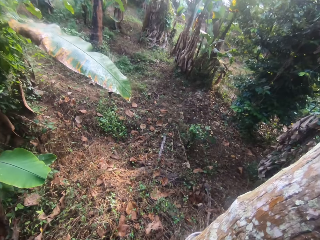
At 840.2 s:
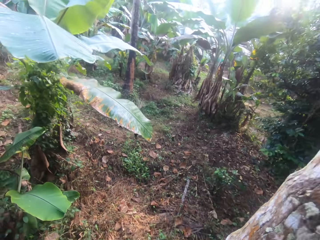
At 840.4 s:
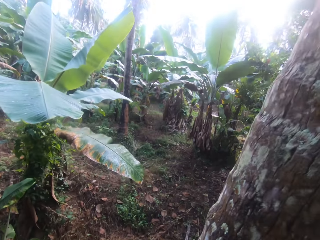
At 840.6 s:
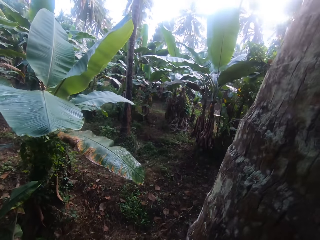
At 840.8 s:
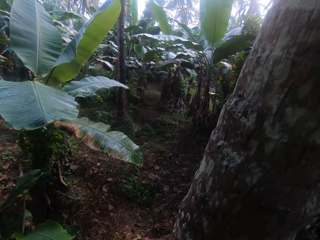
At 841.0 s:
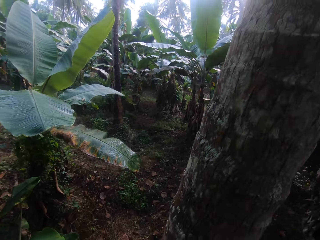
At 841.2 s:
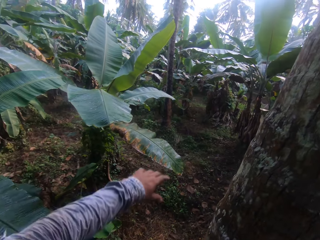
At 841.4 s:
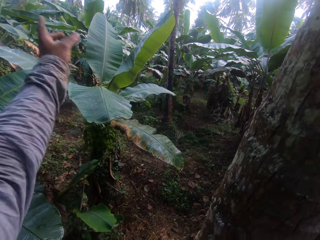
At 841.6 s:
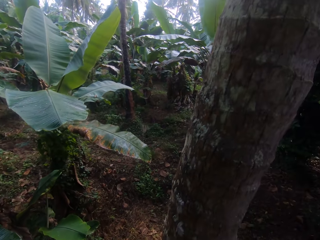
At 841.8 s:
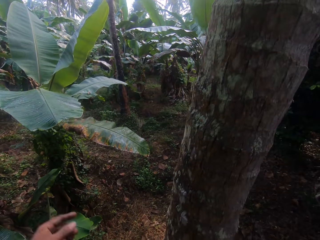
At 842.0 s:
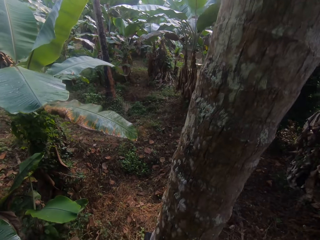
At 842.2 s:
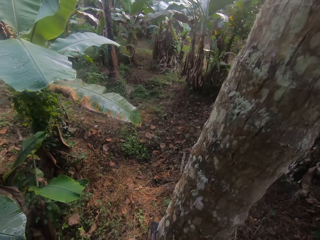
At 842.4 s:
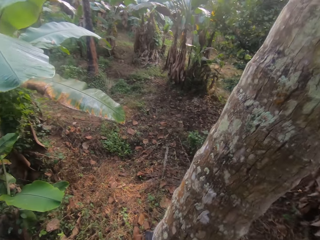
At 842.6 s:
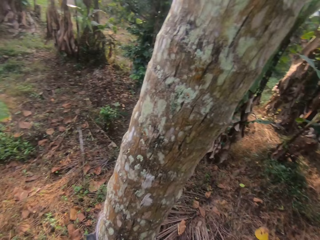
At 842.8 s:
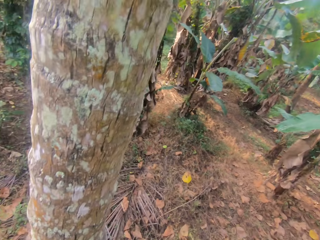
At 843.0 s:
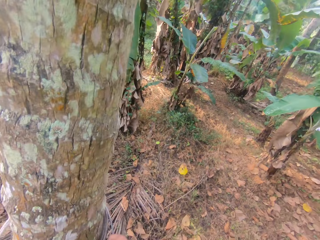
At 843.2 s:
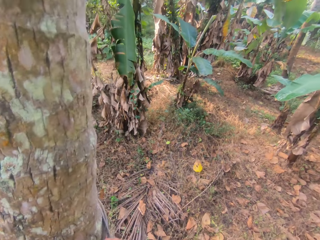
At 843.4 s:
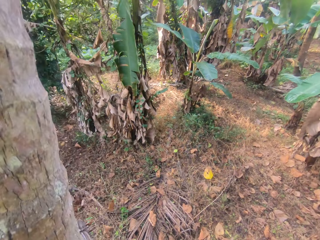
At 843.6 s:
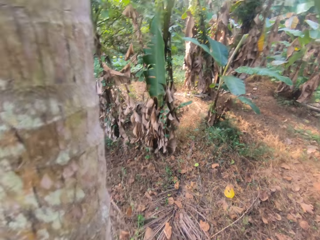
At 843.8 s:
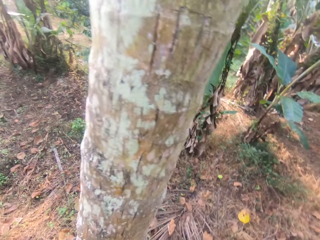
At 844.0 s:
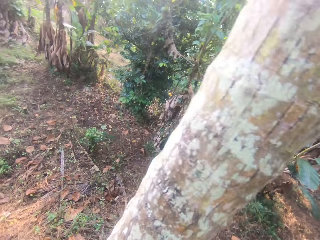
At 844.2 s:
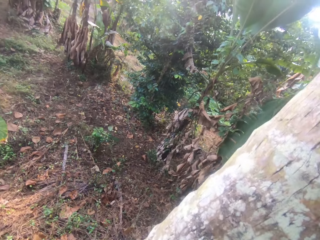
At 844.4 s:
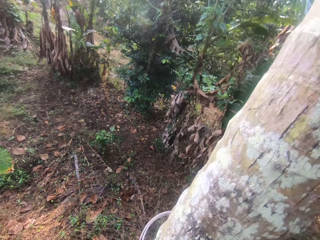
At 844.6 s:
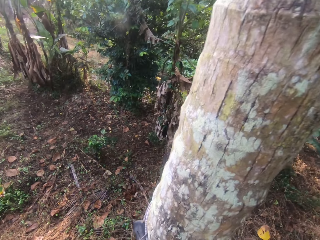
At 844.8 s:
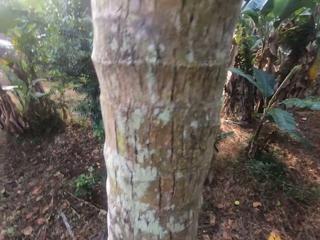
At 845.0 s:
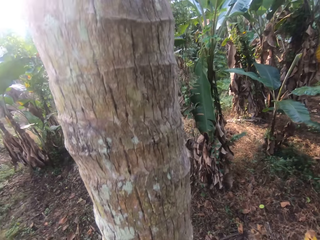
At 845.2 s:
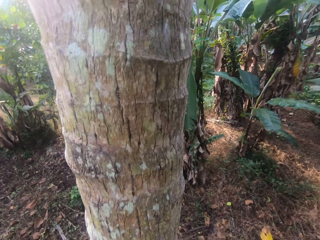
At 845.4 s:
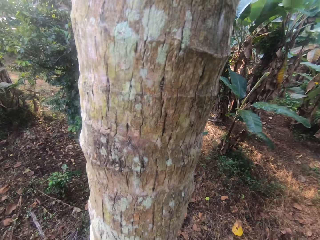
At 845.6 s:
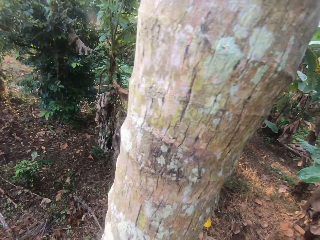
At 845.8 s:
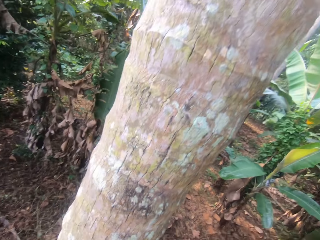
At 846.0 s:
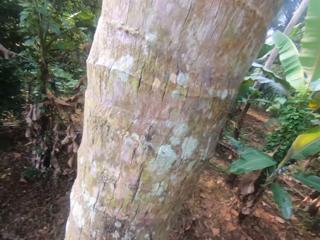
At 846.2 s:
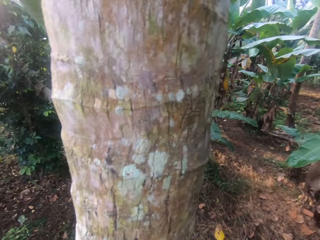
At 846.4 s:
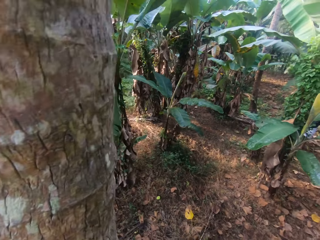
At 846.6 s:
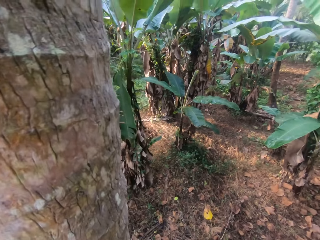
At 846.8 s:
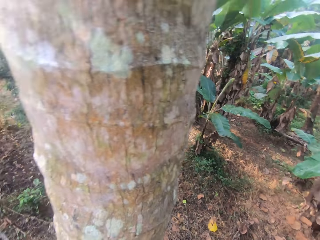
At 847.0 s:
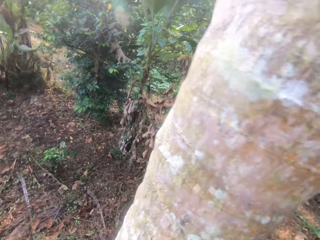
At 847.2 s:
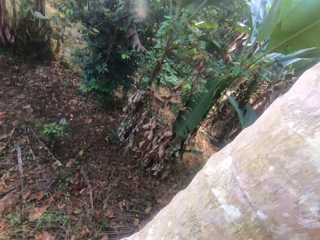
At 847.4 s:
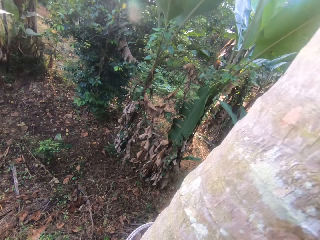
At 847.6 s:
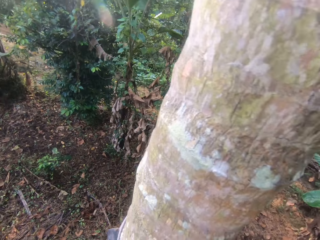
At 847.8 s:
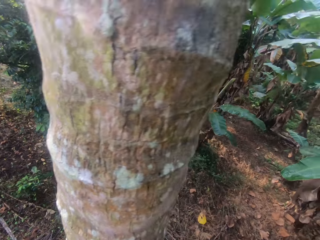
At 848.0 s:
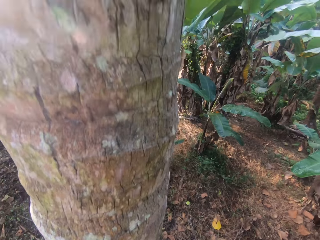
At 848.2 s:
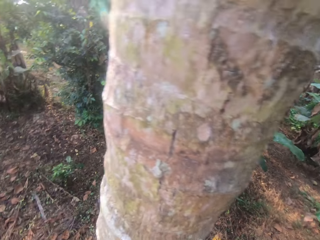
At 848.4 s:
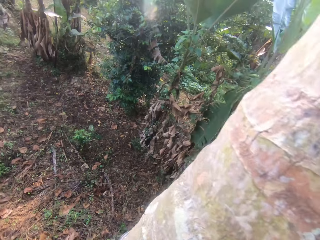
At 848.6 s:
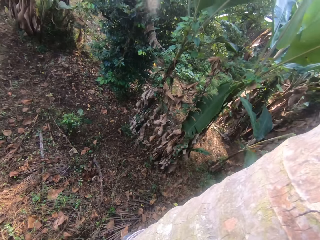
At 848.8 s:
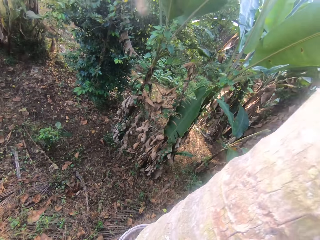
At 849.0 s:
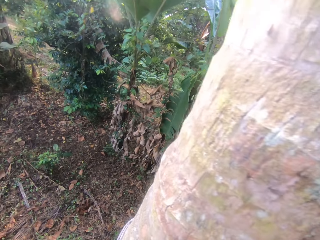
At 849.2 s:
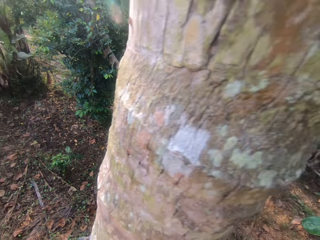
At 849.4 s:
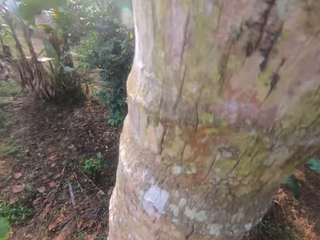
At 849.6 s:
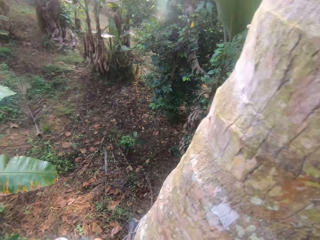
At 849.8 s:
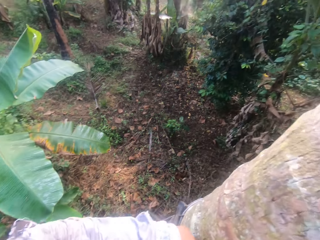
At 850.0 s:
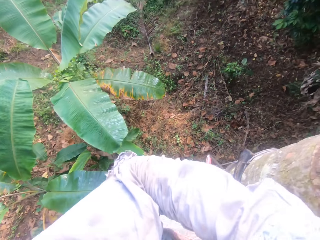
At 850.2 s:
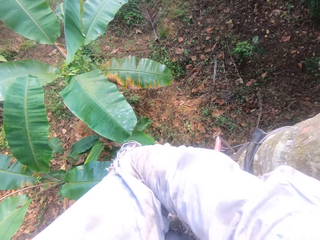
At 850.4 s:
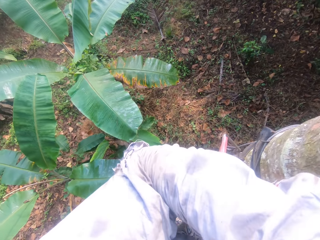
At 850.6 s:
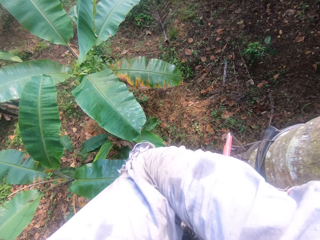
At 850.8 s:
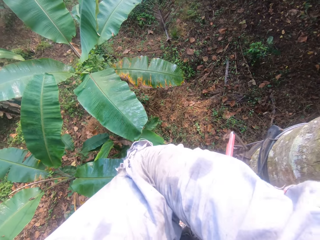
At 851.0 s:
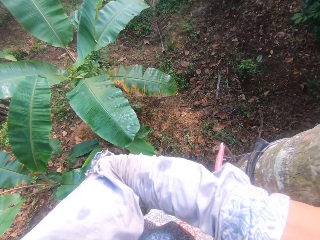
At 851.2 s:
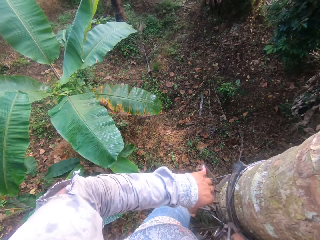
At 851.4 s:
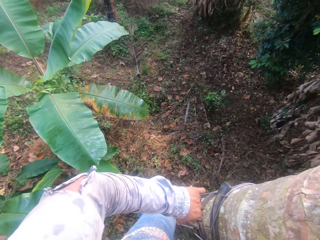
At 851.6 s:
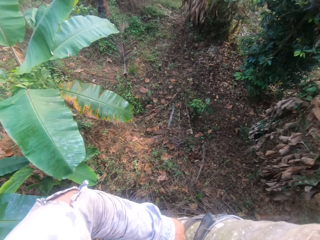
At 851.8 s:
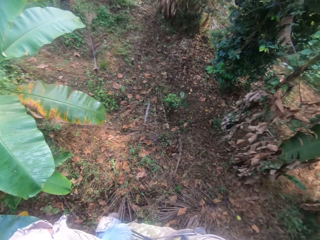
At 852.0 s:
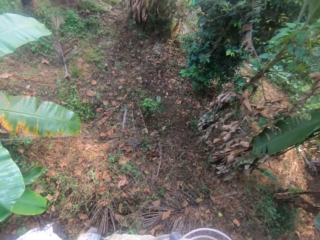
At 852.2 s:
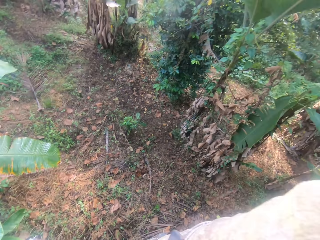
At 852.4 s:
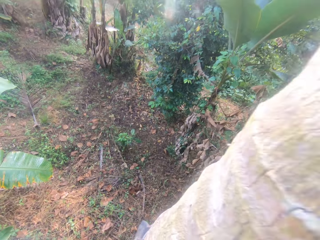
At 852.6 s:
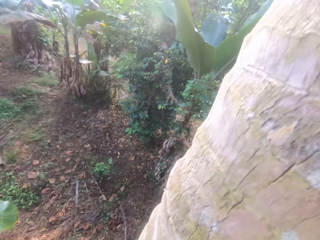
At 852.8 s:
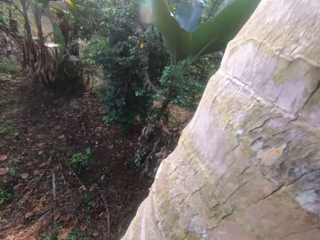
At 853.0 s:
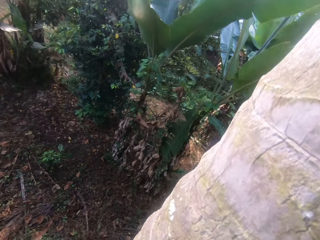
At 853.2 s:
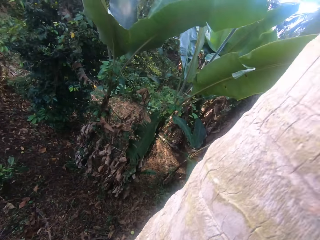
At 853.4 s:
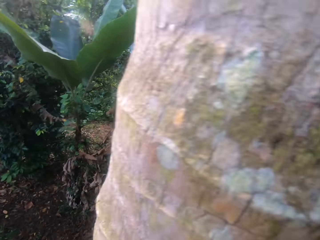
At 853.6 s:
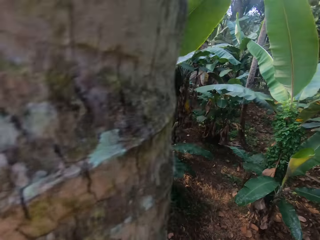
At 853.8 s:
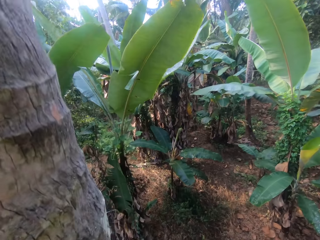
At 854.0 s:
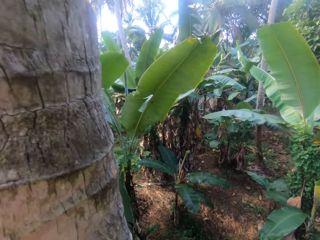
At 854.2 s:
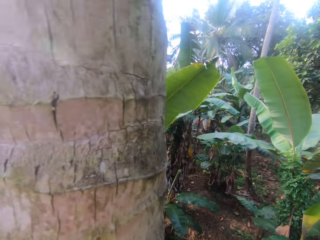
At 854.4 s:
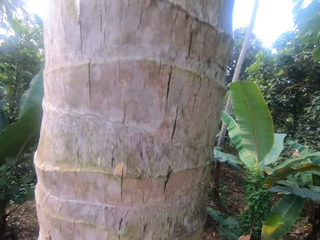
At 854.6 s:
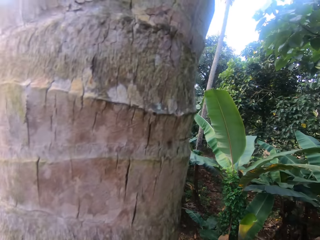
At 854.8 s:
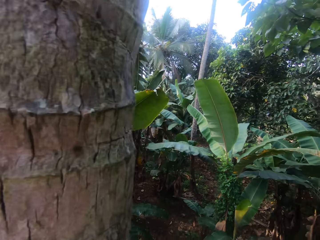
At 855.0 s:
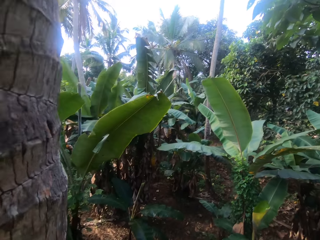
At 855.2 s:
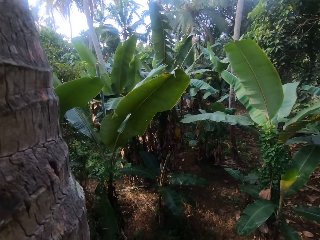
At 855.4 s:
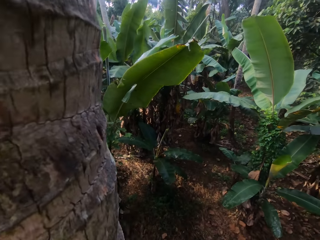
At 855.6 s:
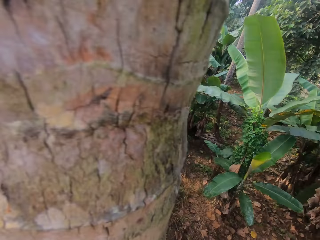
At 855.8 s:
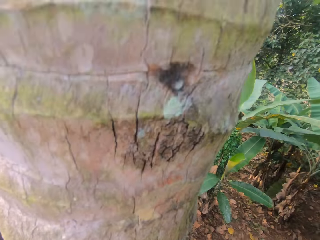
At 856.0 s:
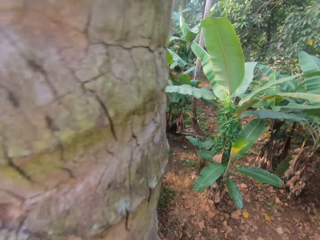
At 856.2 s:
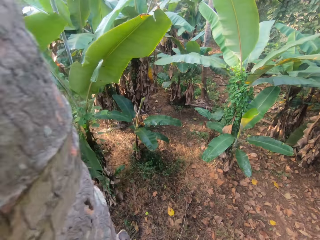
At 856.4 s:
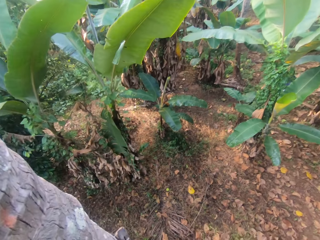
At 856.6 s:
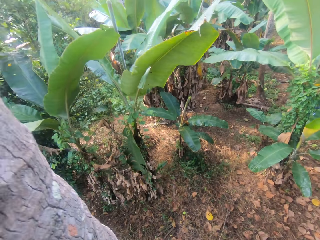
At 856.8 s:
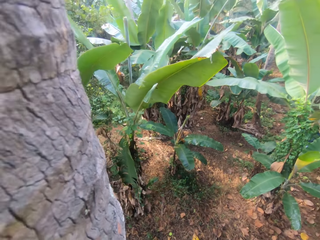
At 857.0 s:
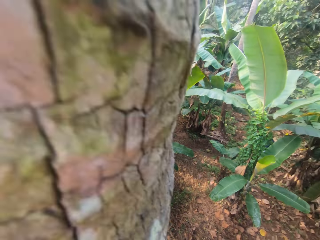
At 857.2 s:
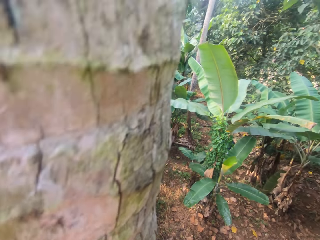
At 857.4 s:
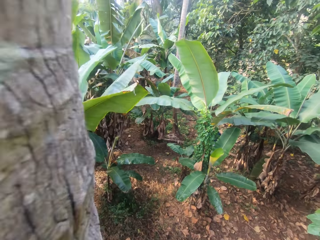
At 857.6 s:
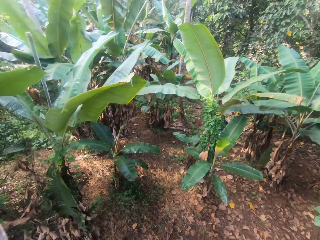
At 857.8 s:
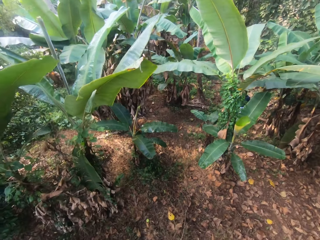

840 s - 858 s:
The camera wearer holds the treestand attachment with his left hand. He climbs the tree with the treestand attachment in his hands and legs.

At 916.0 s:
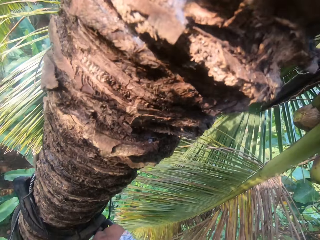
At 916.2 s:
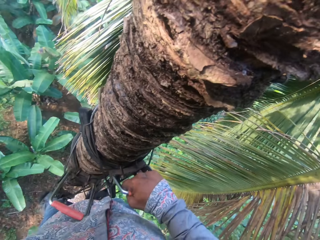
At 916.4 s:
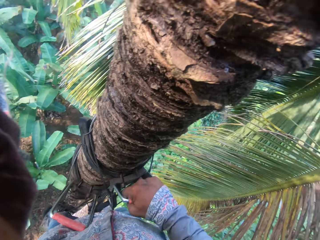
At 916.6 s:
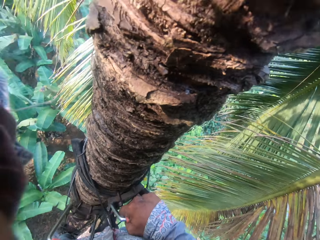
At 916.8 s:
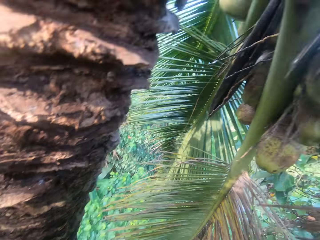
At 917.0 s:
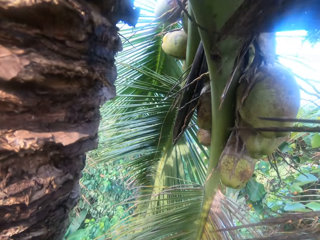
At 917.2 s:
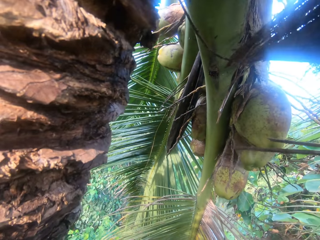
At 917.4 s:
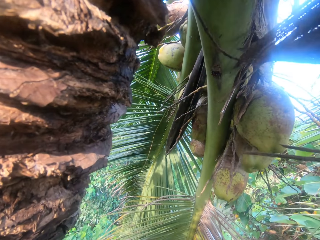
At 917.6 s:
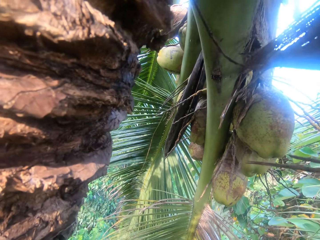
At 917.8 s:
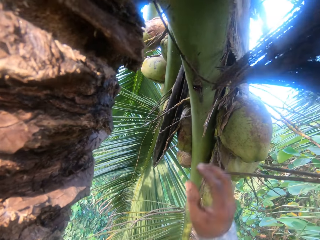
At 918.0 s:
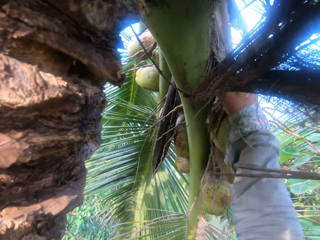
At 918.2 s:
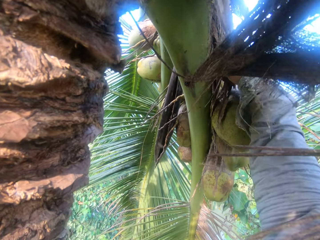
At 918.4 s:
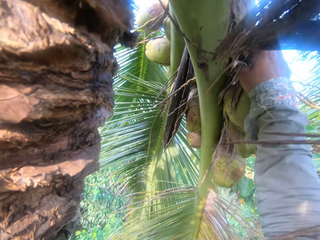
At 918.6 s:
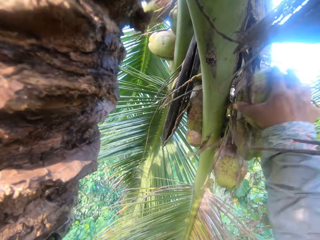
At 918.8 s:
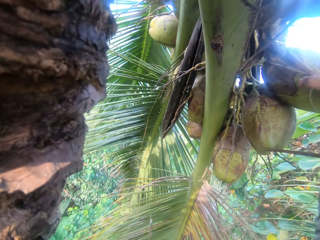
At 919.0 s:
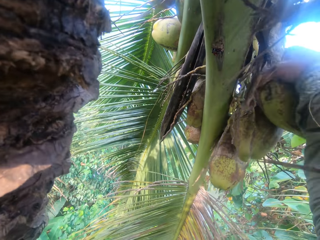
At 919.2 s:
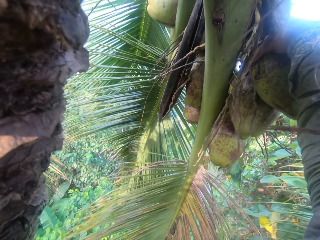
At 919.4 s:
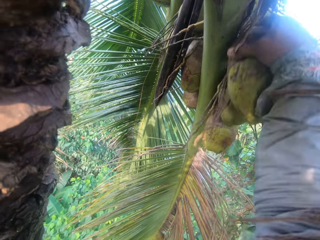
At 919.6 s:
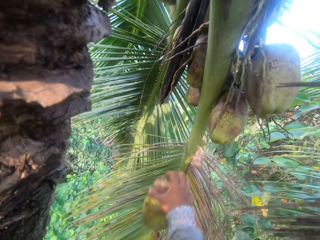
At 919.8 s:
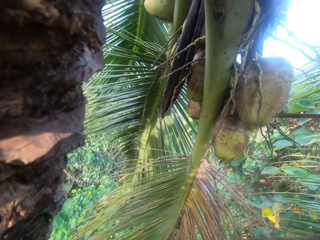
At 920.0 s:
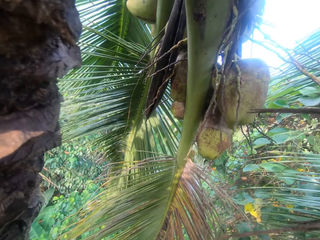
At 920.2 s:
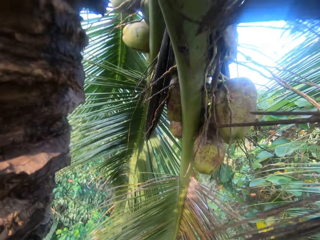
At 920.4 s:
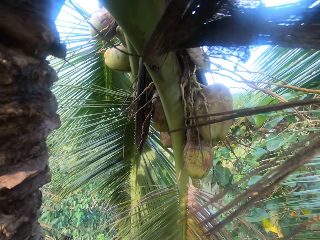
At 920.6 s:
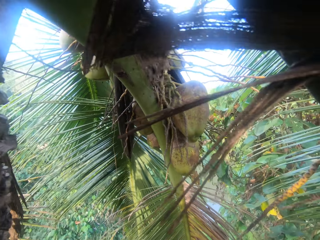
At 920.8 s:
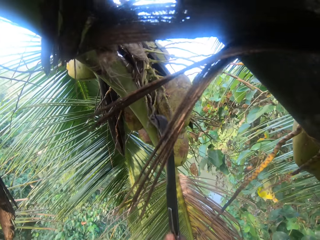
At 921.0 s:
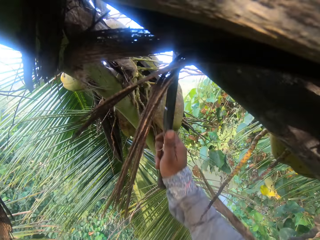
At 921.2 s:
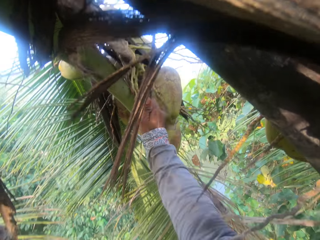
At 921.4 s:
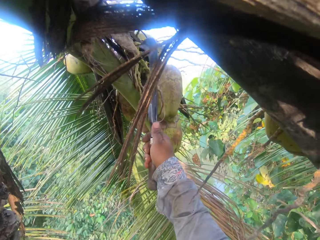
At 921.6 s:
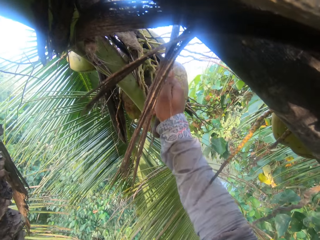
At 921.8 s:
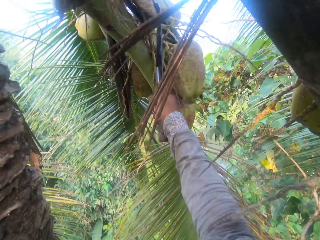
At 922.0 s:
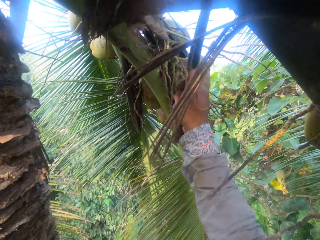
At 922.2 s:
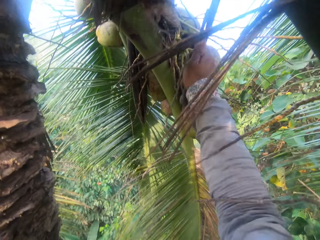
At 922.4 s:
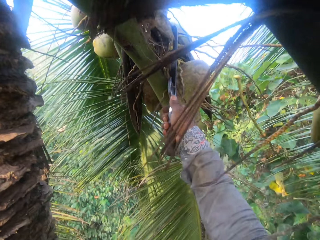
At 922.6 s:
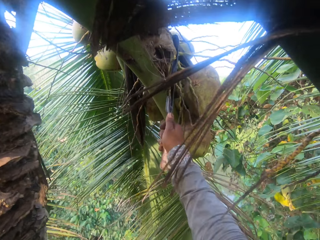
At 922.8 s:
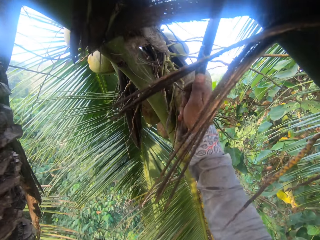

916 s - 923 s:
The camera wearer plucks a coconut from the tree with his right hand. He cuts coconuts from the tree with a cutlass in his right hand.
